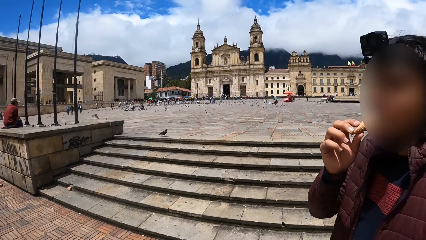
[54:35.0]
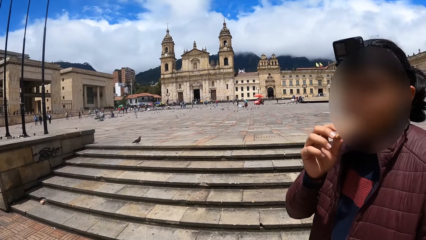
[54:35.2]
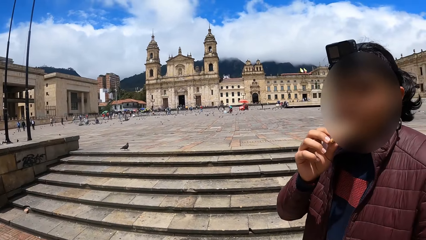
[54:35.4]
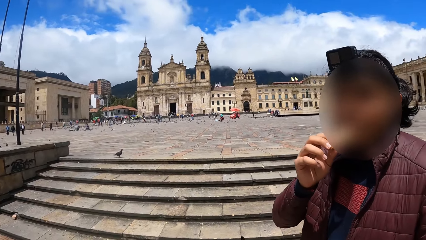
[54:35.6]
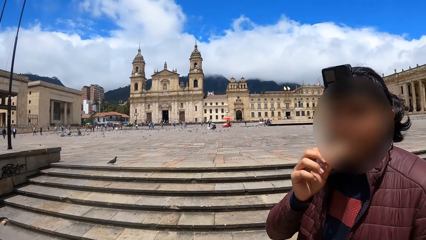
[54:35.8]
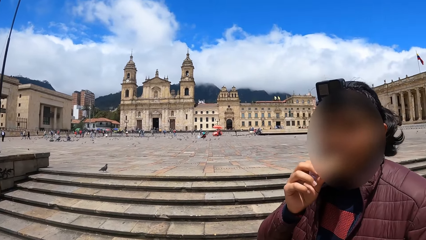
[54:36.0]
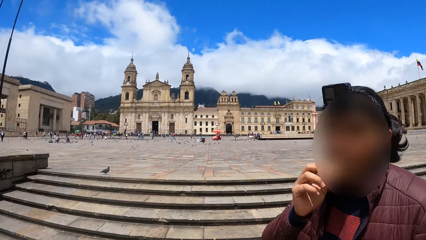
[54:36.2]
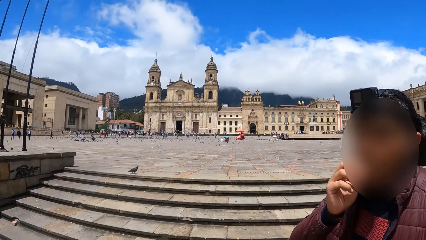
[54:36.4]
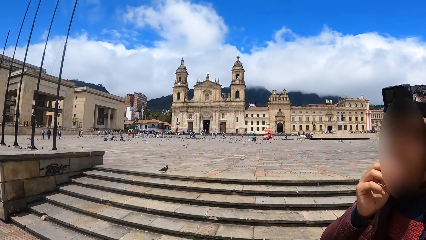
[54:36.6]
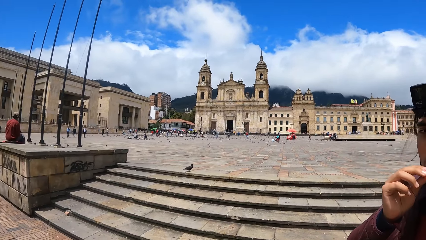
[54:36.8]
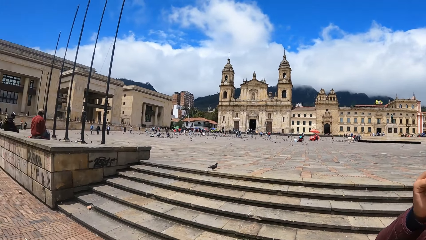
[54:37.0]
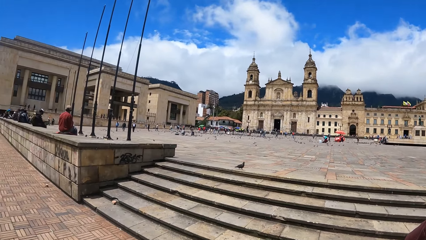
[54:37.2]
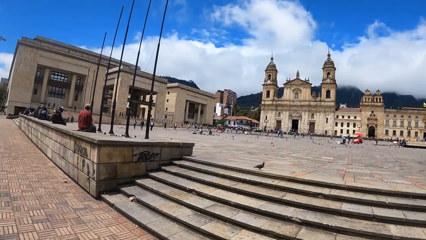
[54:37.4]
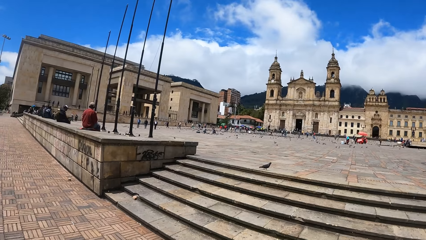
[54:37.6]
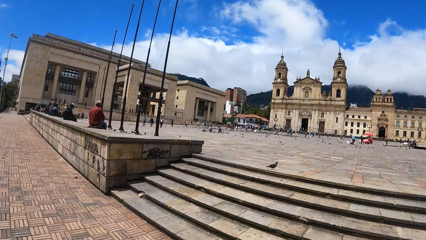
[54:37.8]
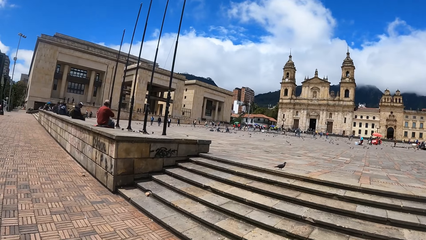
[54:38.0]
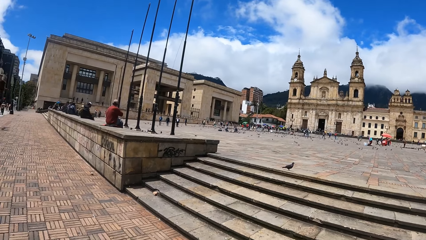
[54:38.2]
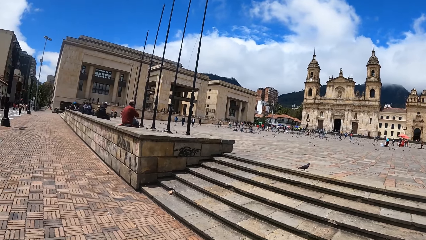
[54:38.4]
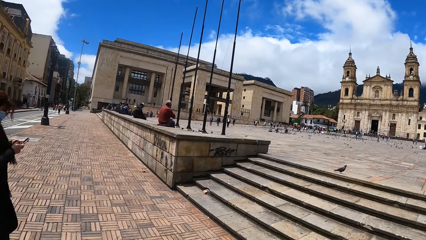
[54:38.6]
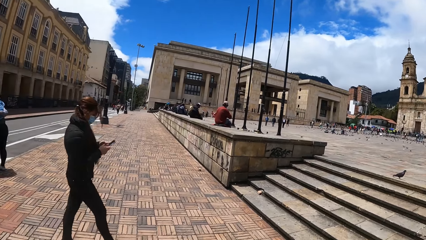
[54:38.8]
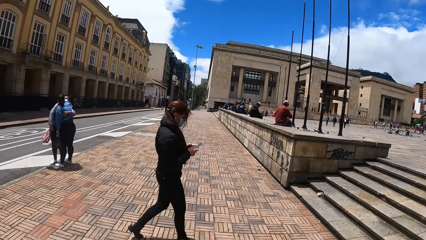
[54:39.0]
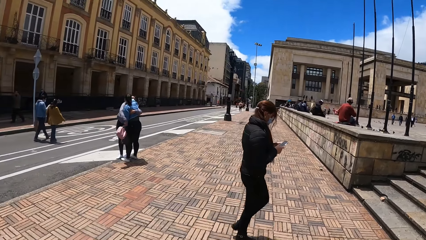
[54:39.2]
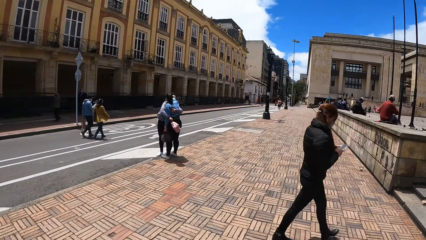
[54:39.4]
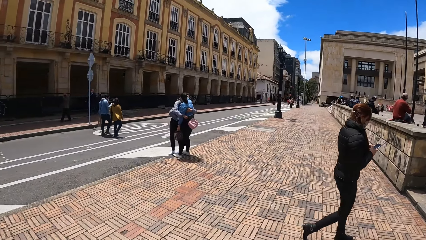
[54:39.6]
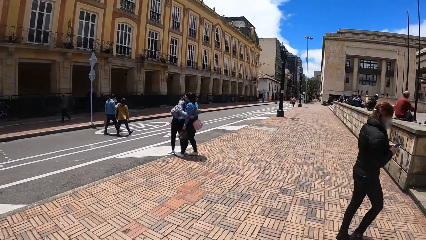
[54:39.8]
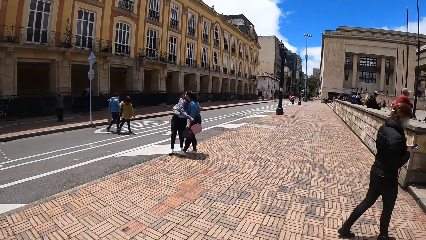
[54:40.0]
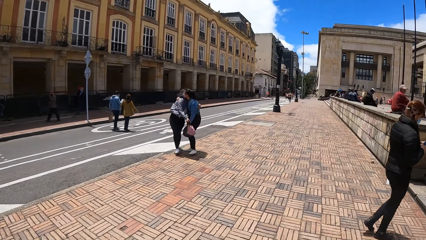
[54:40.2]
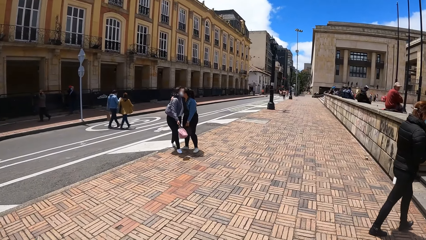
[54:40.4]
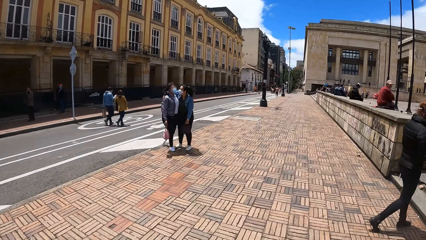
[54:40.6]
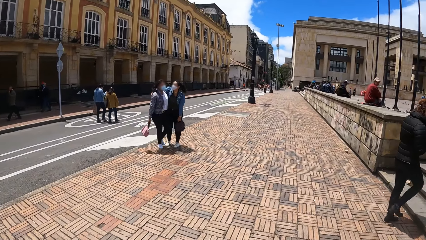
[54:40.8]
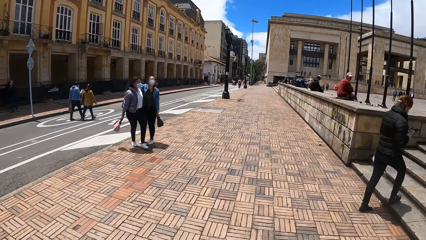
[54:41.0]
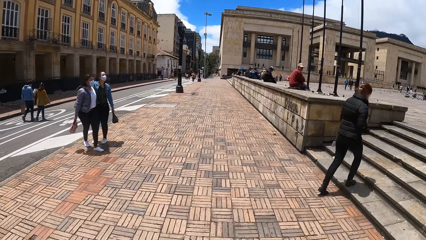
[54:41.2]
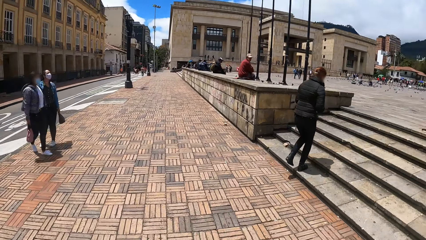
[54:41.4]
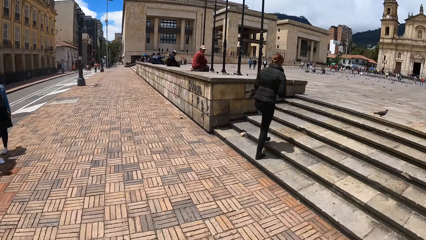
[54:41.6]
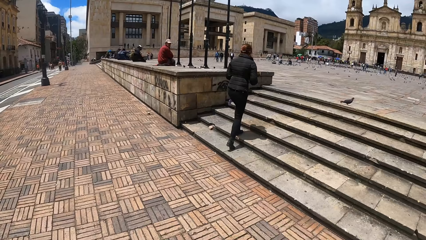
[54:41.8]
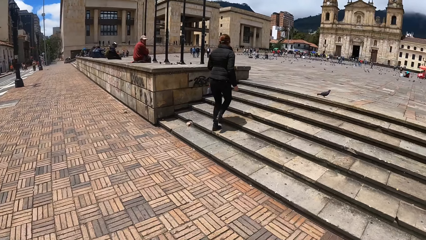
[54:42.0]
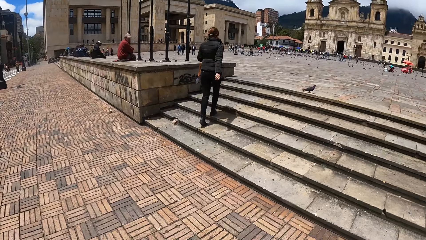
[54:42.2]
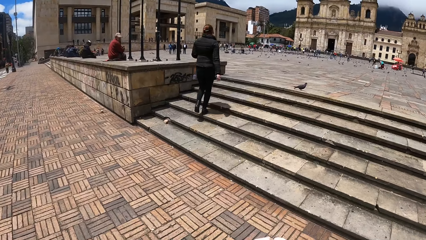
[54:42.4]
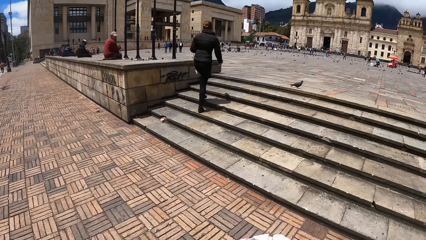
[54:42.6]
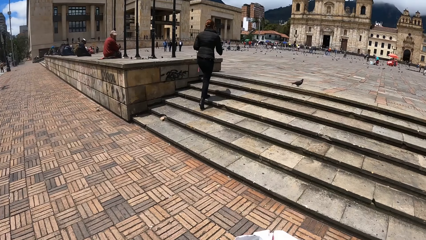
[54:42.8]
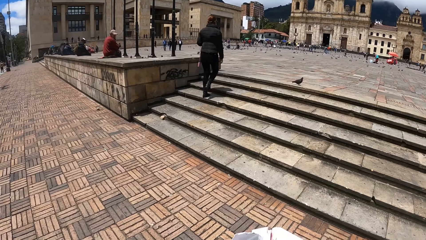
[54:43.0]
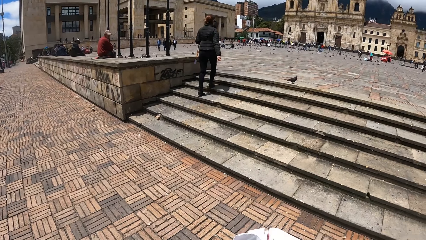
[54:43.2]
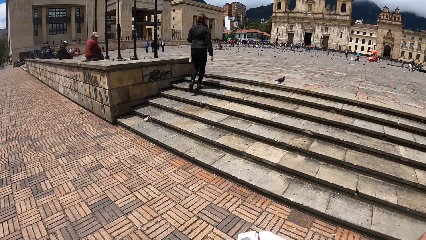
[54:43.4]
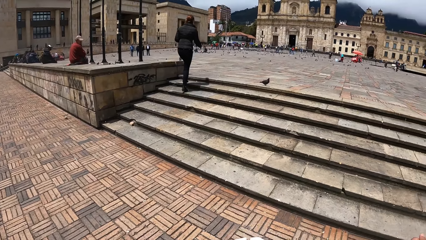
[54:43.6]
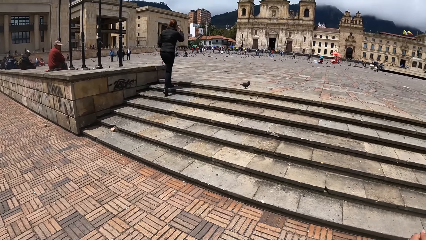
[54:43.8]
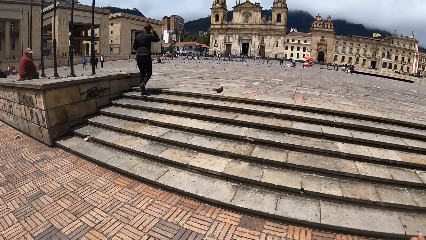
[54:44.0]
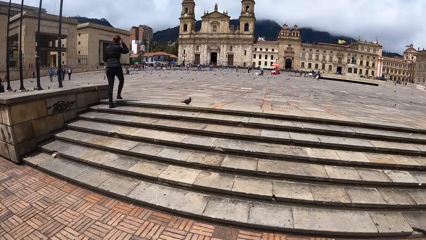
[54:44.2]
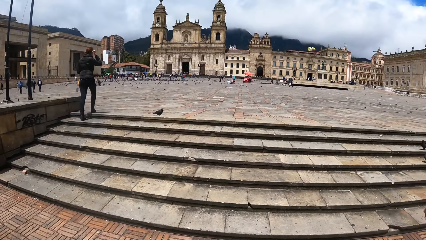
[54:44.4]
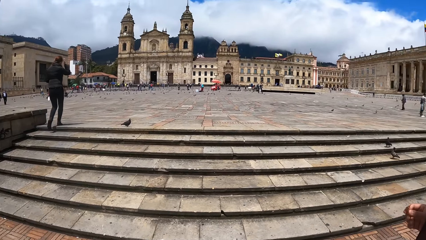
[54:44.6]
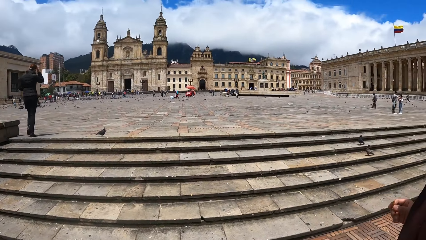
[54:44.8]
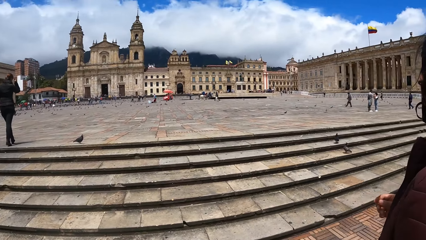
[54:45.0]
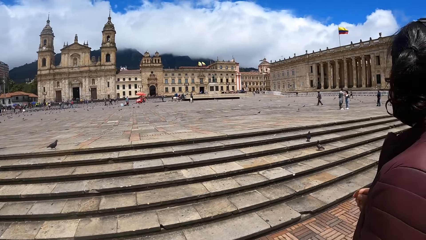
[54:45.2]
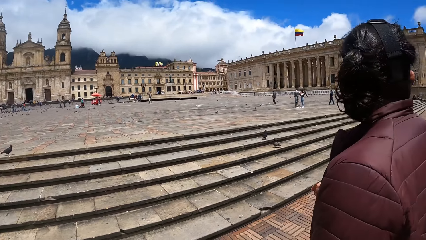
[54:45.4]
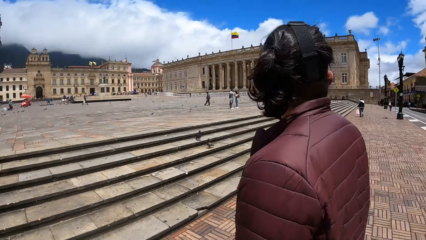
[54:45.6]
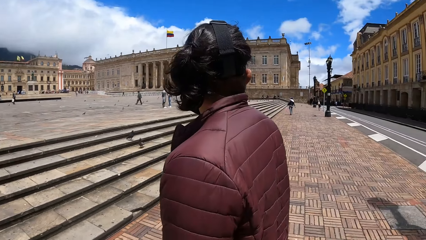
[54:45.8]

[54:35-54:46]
The camera wearer talks to a person. They look around.

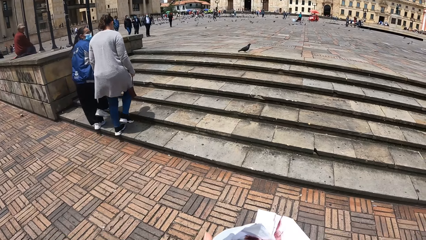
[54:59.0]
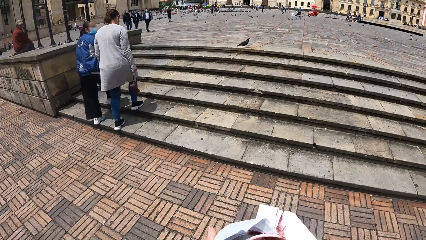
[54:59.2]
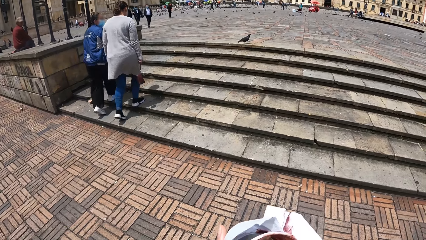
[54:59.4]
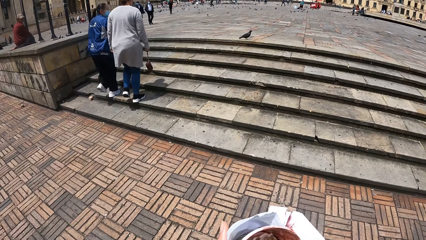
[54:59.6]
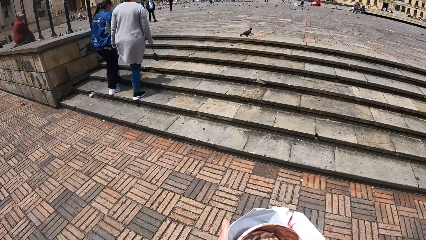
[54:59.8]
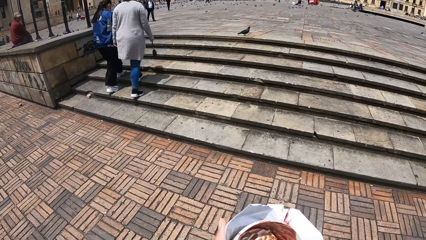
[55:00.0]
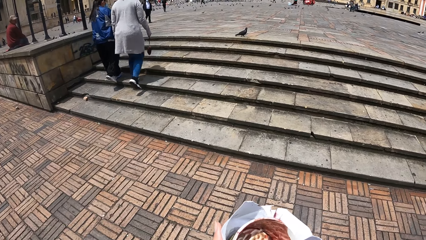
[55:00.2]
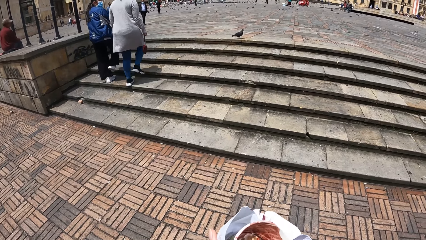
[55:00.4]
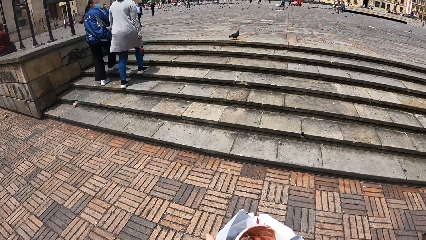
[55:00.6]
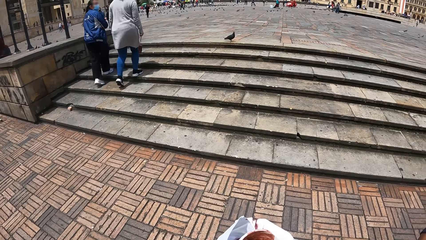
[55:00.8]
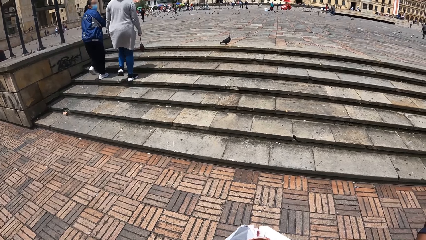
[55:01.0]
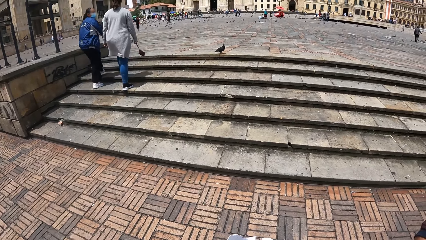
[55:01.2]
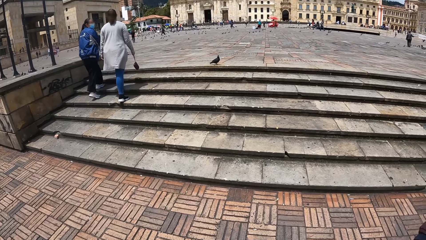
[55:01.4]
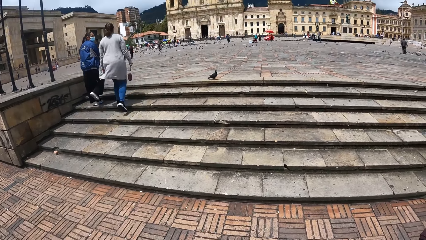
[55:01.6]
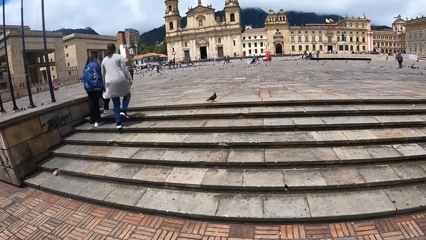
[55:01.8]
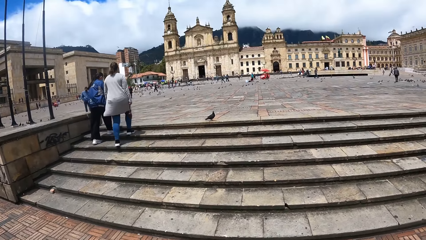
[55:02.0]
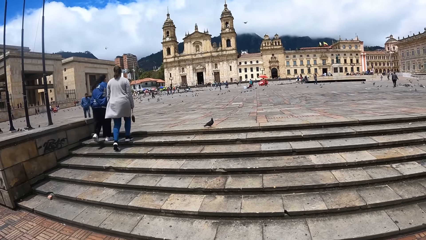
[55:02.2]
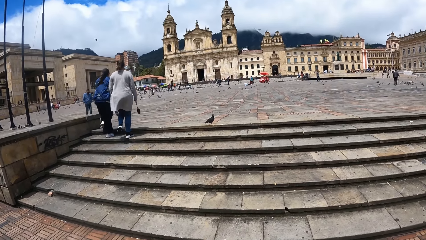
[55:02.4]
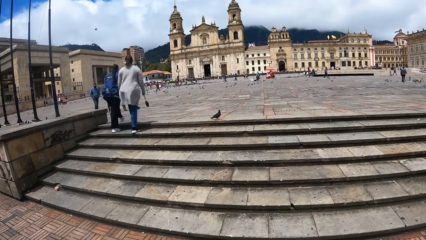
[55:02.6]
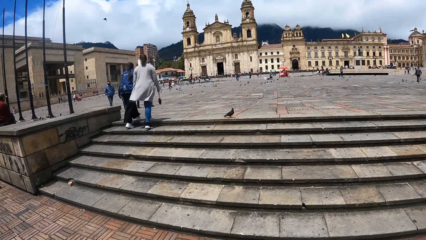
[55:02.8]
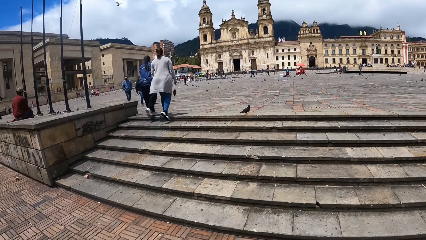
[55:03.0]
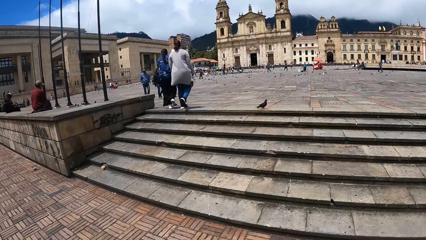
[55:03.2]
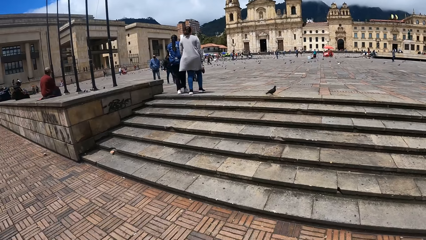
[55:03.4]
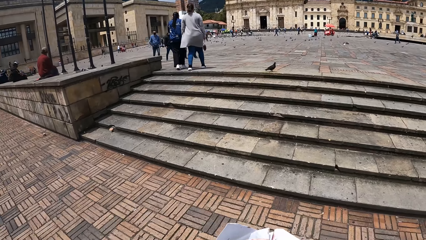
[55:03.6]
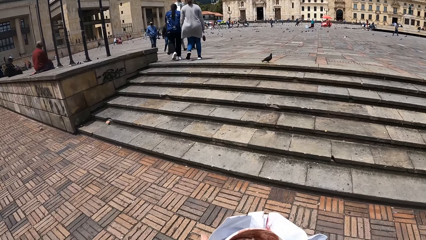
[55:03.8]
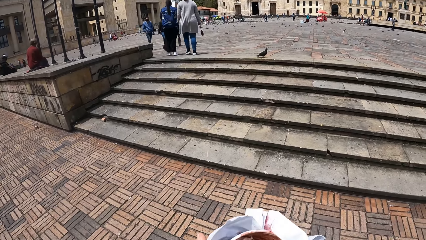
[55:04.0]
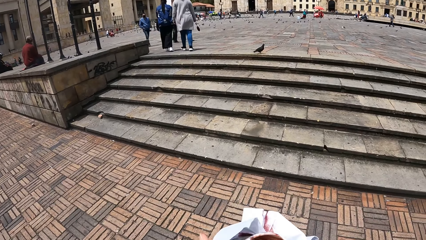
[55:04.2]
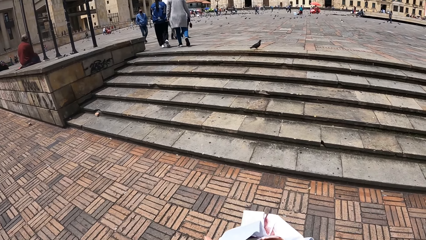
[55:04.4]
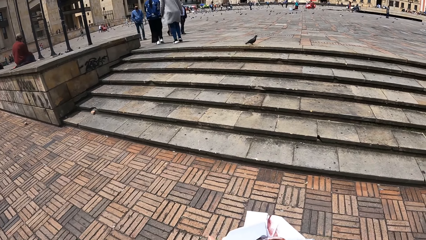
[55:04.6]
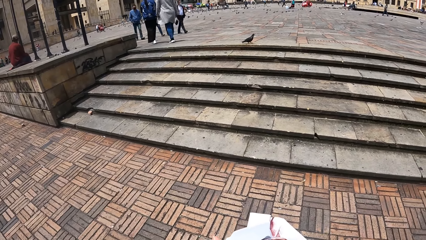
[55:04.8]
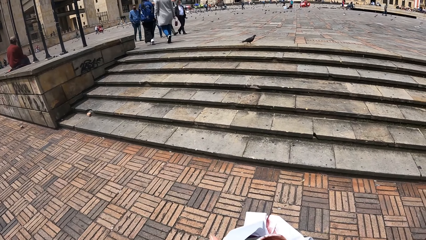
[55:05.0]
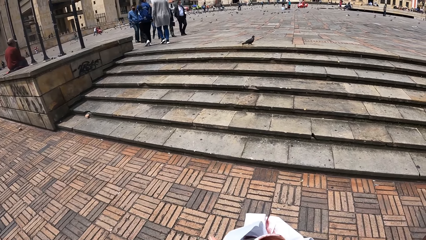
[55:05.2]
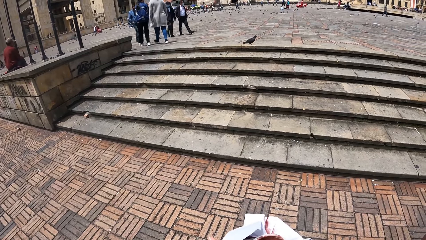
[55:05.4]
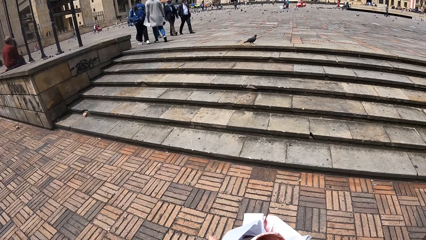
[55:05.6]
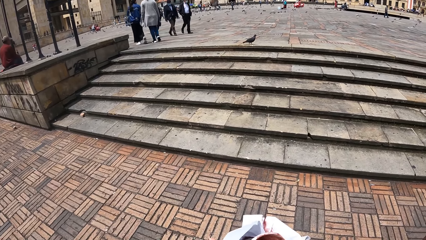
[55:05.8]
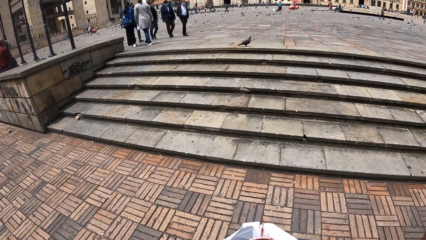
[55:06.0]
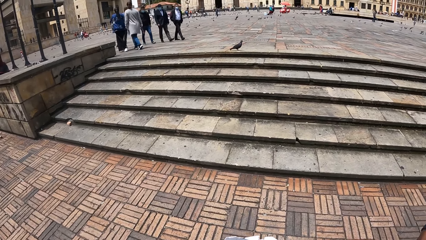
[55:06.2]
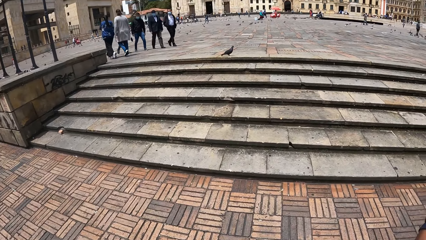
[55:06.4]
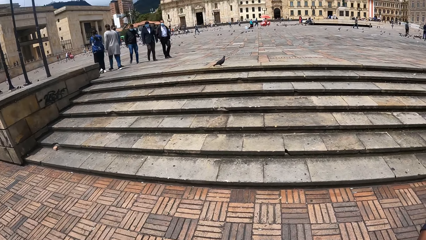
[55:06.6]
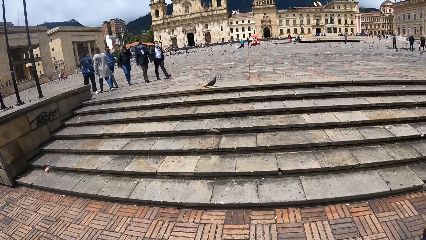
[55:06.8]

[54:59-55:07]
The camera wearer eats ice cream. They scoop the ice cream with a spoon.
